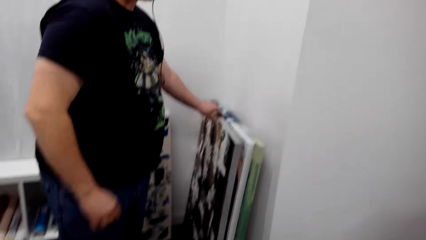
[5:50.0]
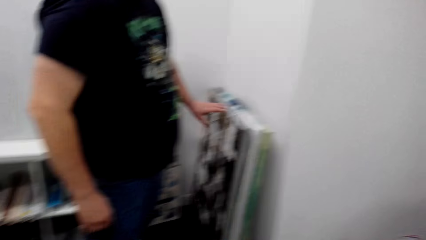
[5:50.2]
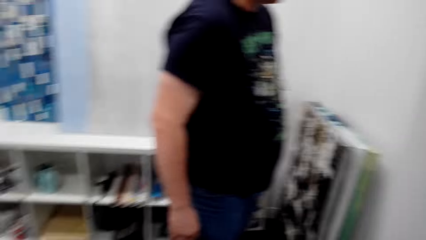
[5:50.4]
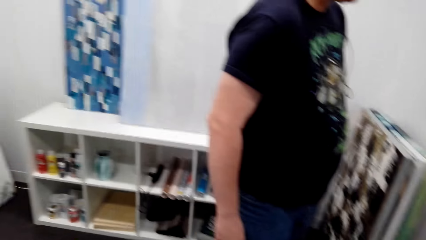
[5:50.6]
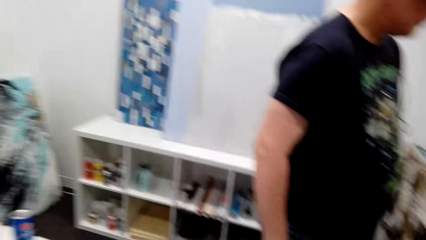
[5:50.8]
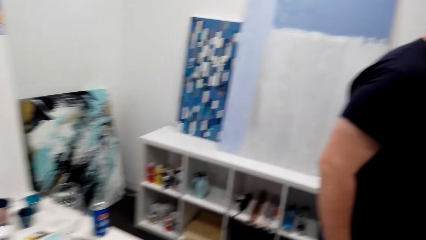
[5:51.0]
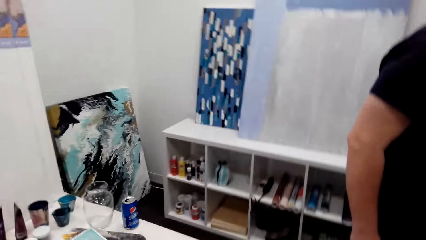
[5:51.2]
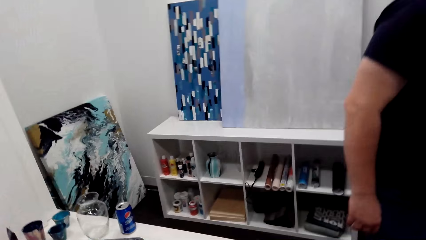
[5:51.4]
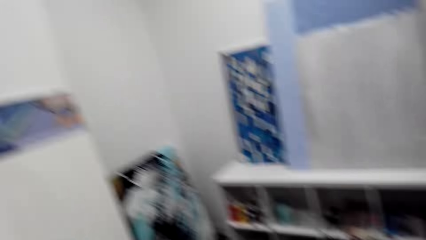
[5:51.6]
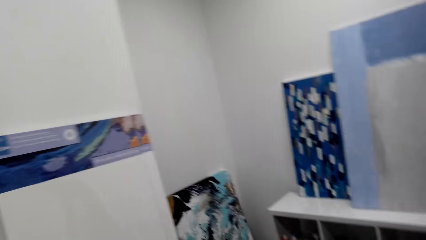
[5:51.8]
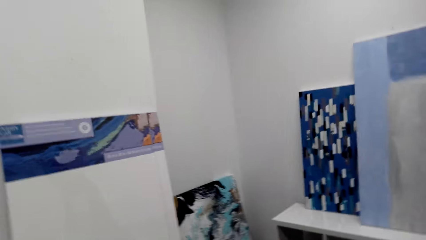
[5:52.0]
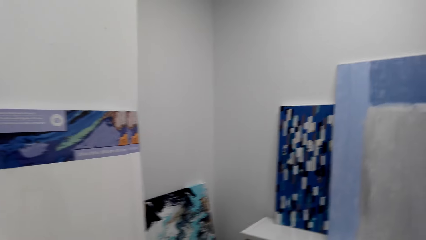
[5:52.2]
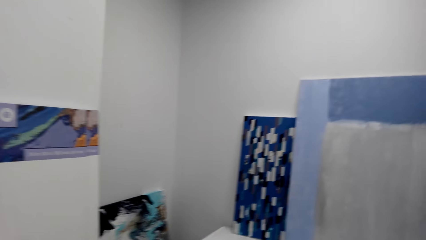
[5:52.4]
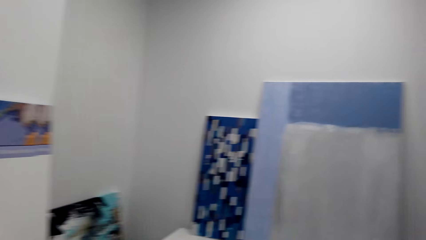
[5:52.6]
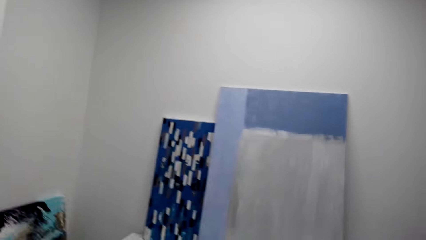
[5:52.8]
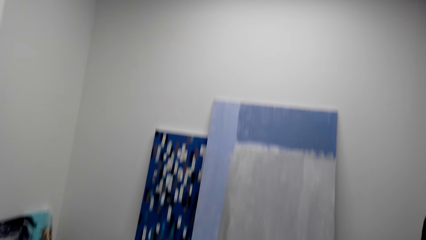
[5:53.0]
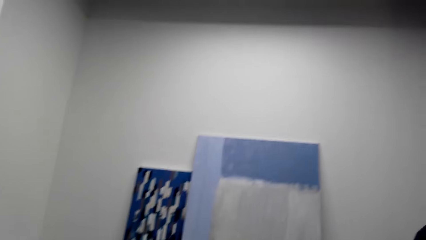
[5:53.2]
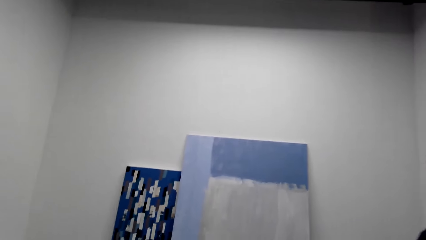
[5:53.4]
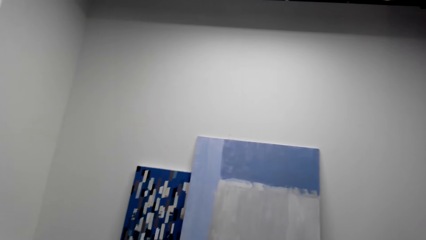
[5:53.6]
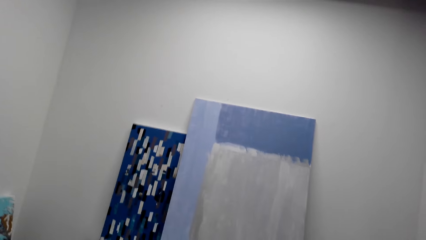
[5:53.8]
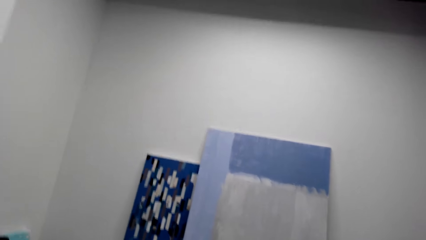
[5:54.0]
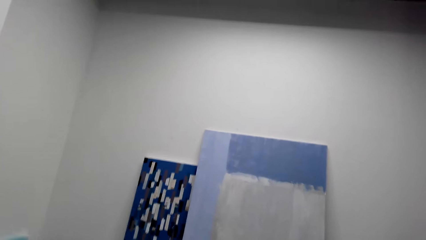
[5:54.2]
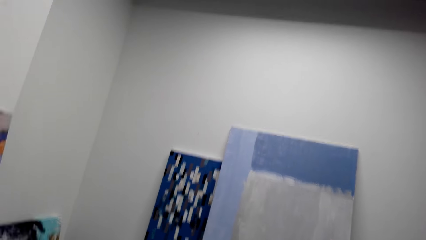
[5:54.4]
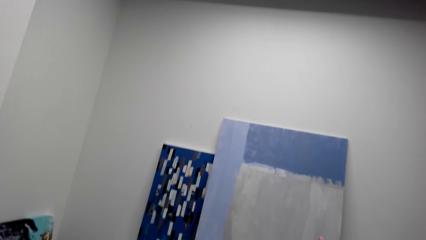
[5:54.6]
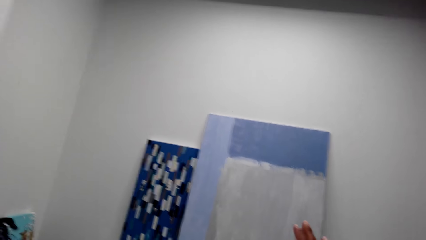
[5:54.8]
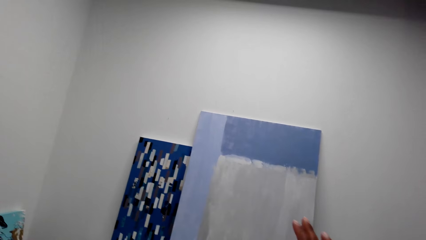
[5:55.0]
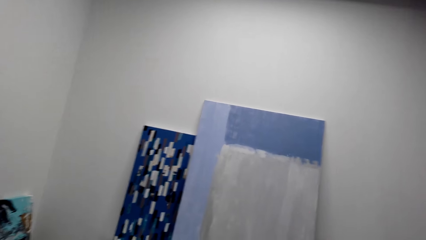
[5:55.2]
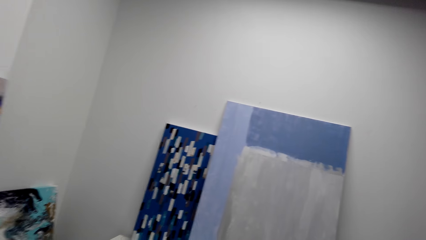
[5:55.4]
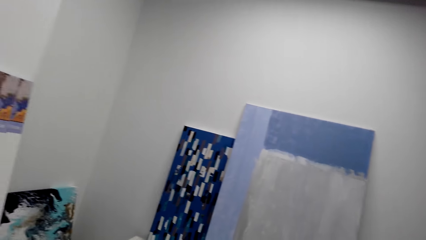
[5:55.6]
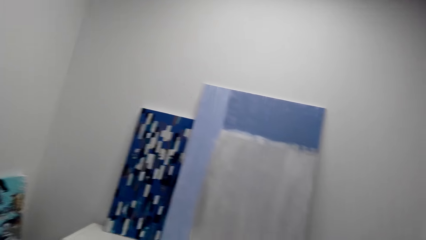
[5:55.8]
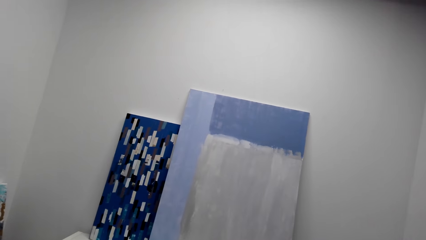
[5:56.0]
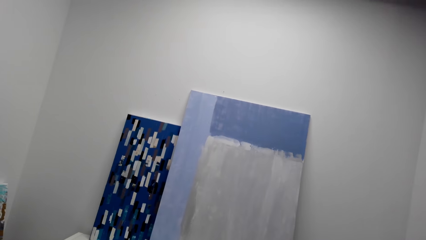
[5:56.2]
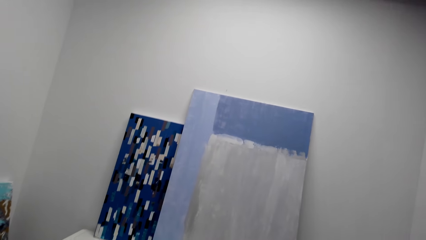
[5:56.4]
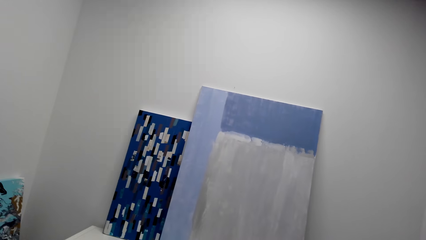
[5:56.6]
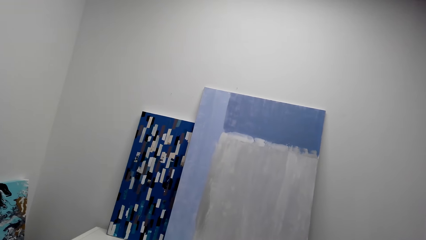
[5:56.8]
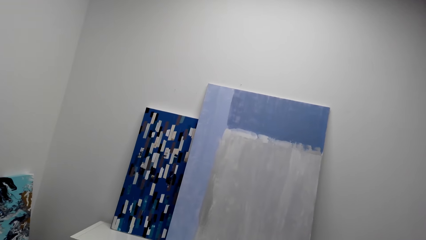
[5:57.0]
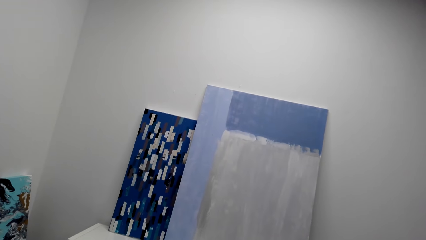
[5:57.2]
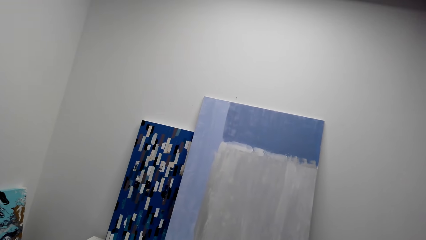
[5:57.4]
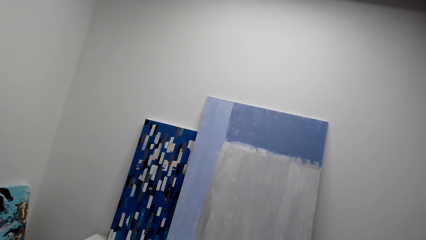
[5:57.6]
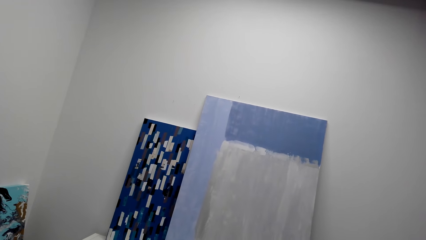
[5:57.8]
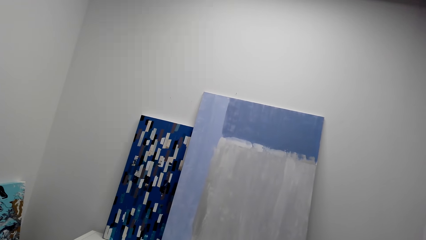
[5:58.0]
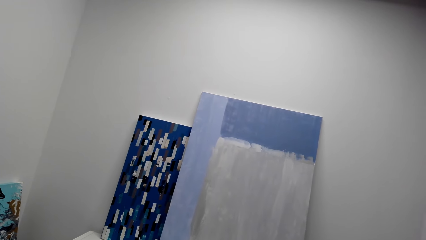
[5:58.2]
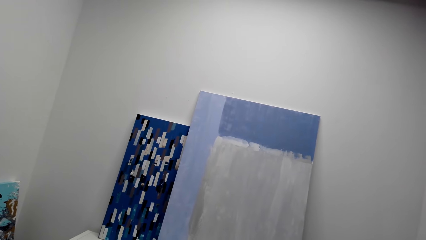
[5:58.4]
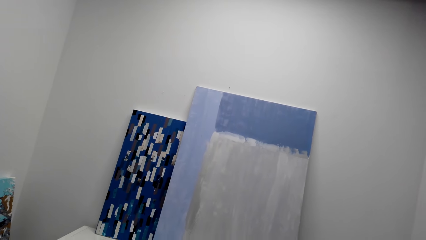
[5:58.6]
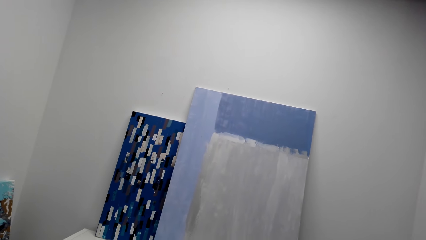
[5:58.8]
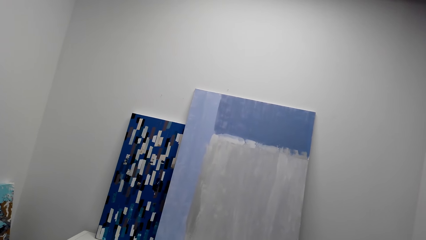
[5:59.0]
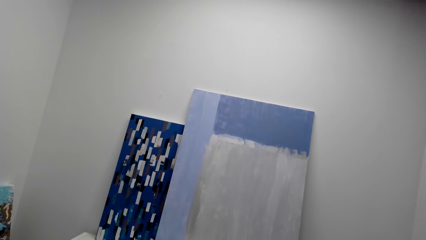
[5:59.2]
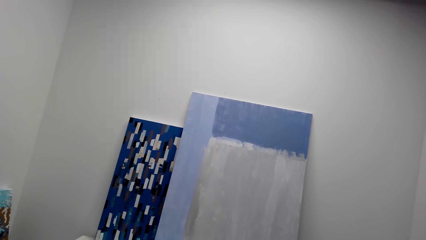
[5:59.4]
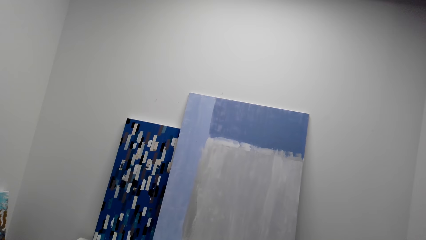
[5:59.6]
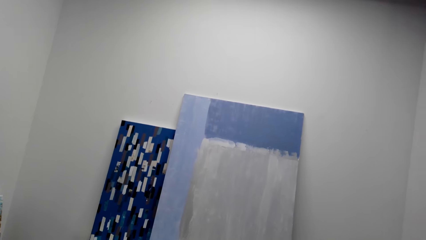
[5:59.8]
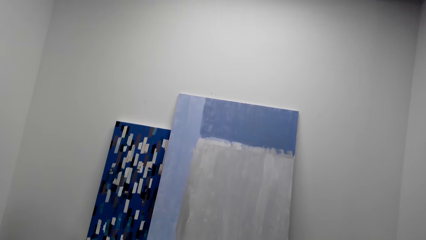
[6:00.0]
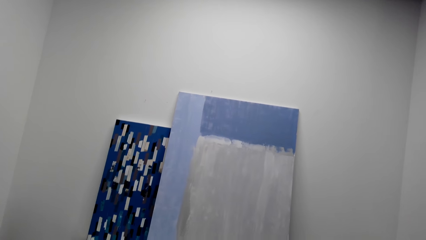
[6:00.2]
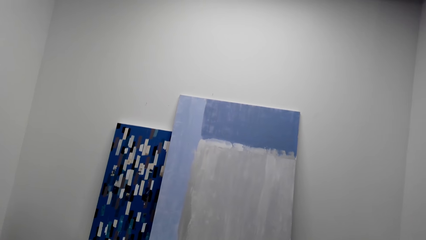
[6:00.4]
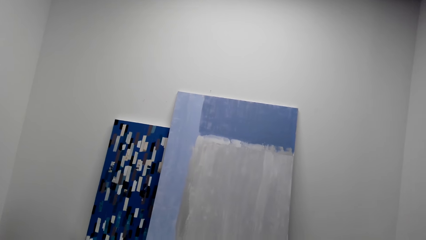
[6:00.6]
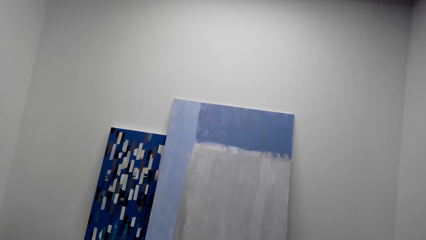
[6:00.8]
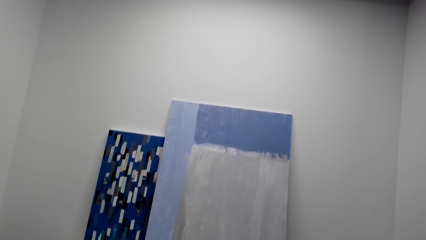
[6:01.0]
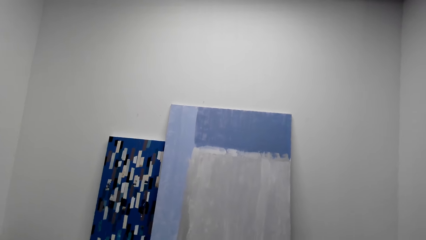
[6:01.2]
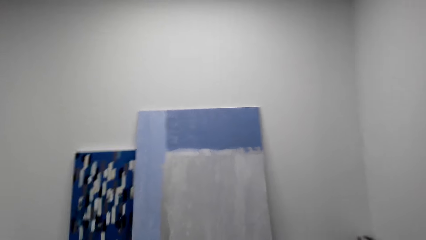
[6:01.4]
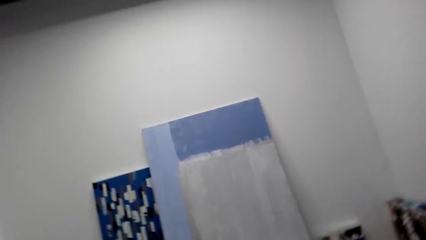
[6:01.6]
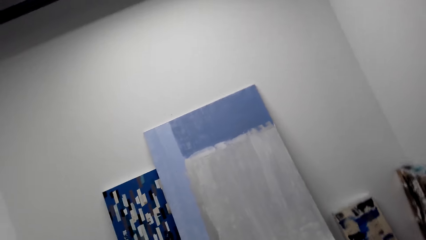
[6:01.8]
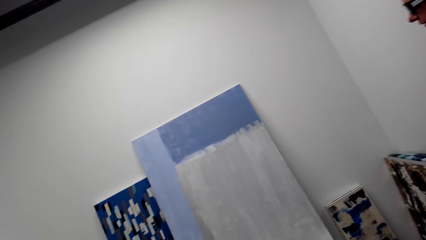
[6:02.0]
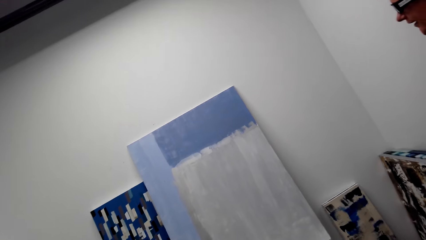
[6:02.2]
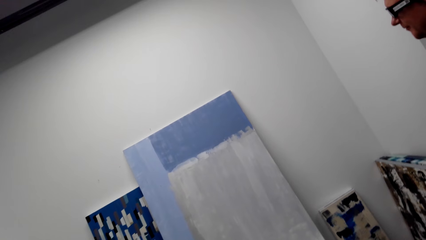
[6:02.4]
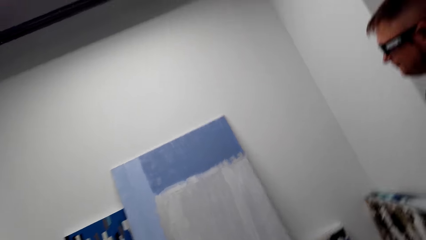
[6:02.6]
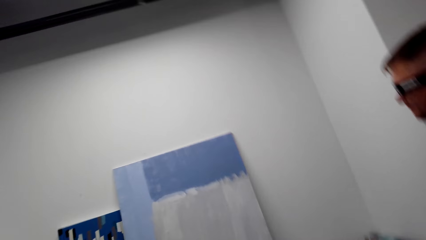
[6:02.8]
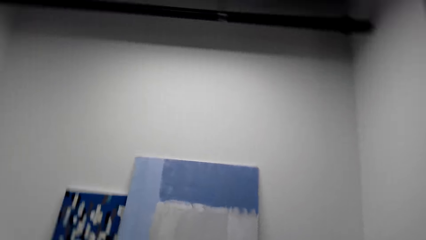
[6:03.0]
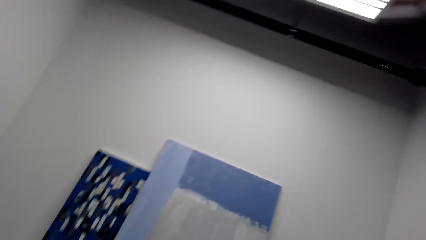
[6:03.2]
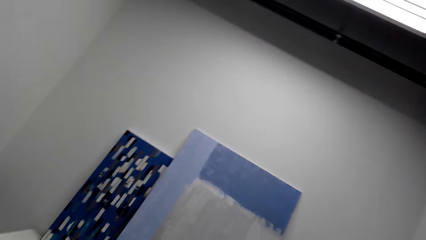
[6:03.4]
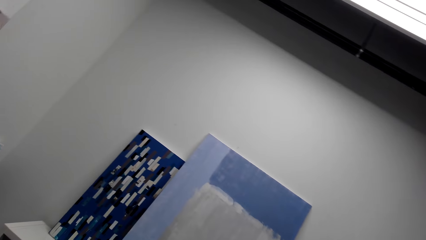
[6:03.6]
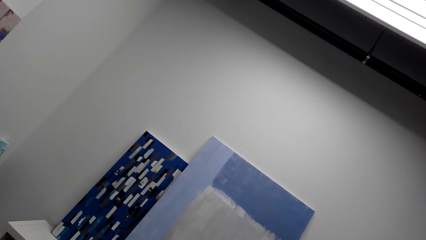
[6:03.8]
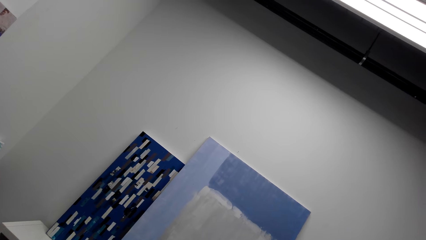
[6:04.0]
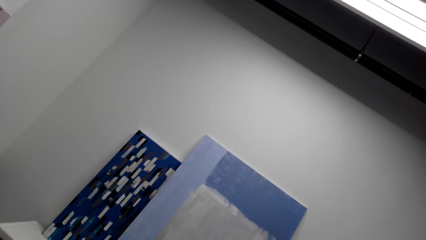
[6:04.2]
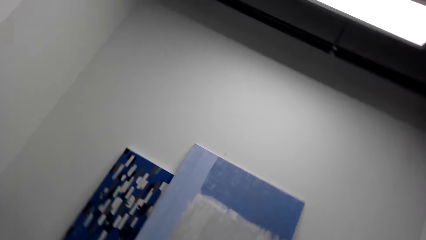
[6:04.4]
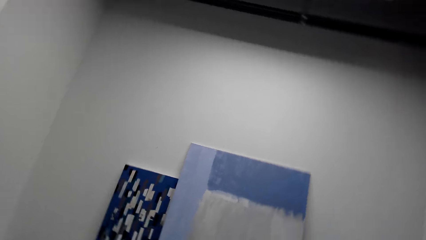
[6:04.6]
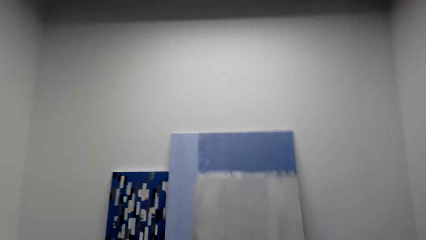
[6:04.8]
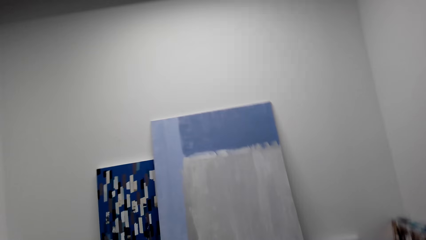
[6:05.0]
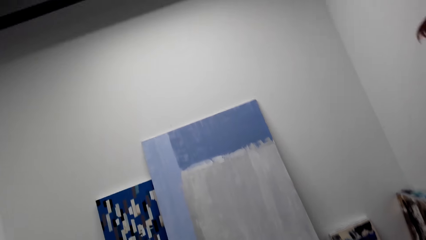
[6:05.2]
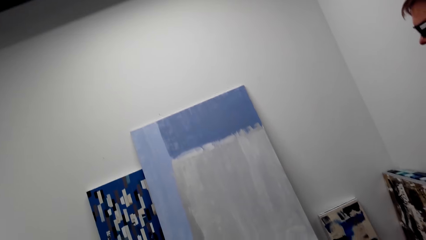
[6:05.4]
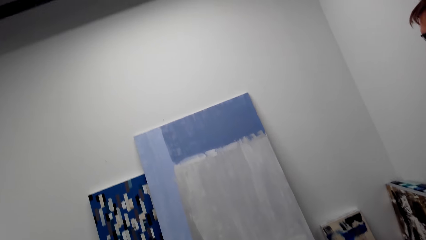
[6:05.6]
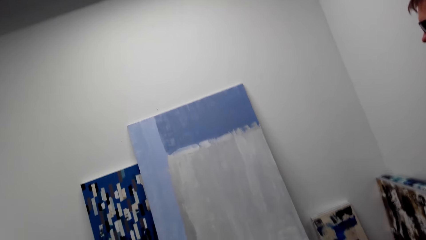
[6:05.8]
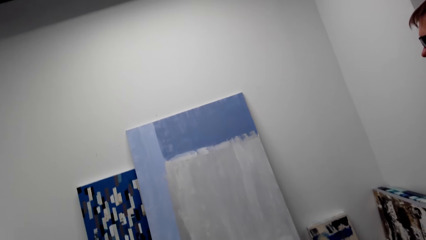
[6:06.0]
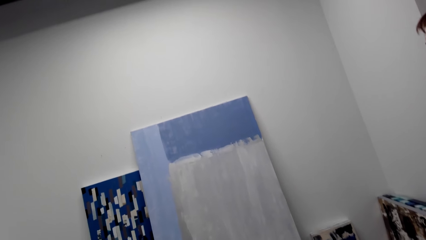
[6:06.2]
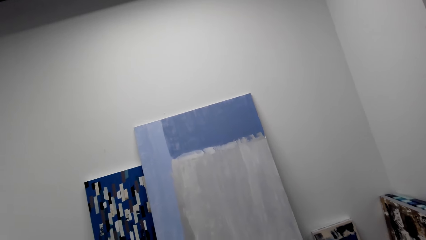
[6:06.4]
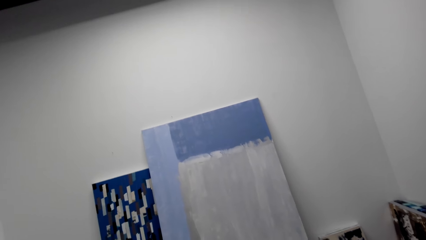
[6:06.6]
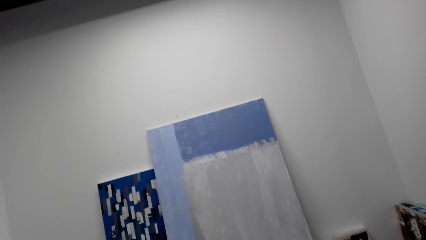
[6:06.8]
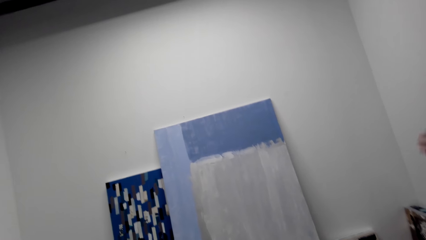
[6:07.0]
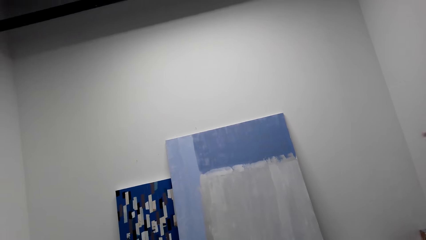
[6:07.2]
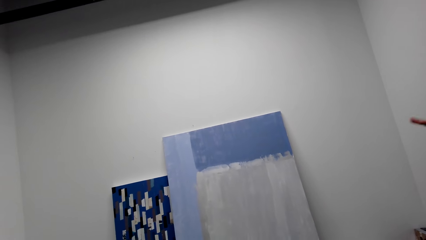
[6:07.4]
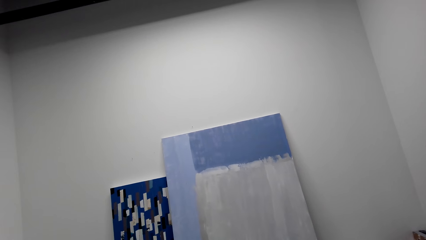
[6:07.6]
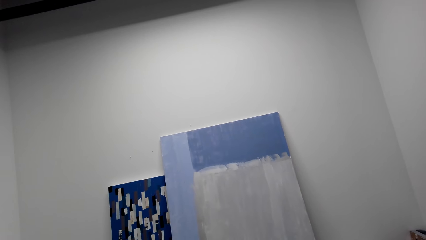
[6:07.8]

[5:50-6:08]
A man puts a painting. The camera wearer looks around. They point at the paints. They speak to the man. They look around.
